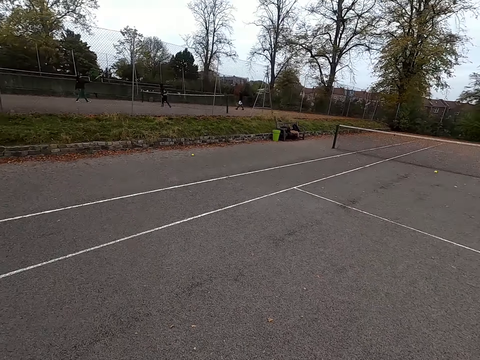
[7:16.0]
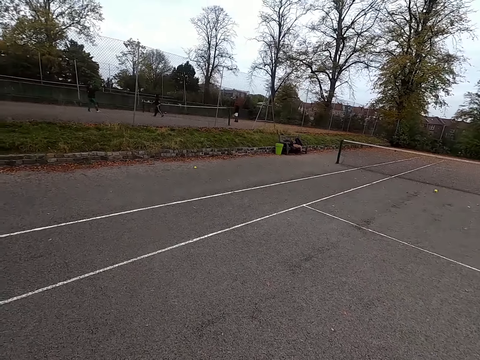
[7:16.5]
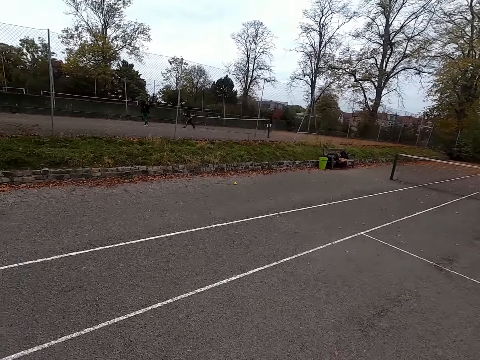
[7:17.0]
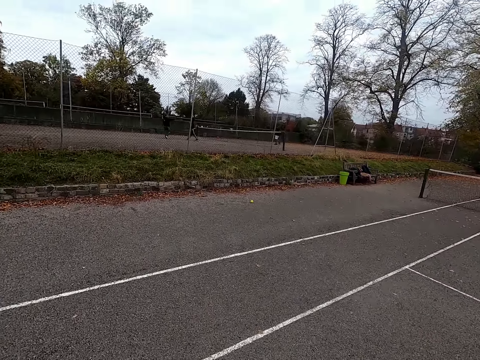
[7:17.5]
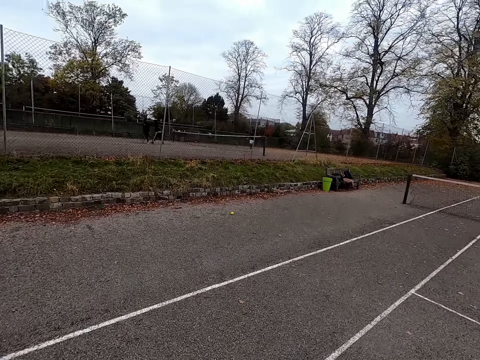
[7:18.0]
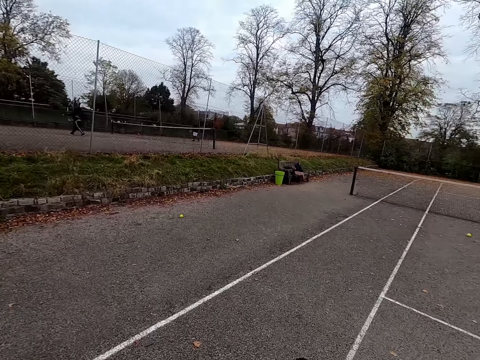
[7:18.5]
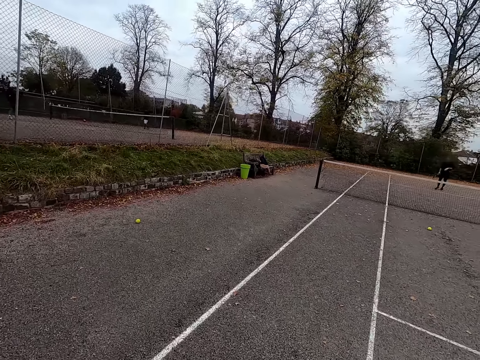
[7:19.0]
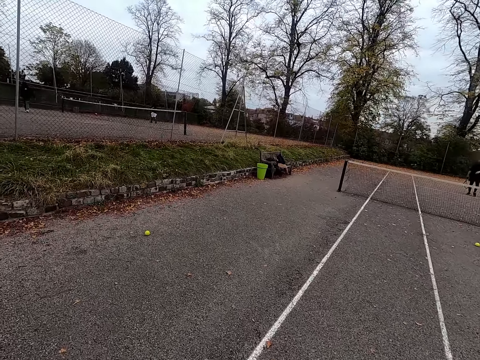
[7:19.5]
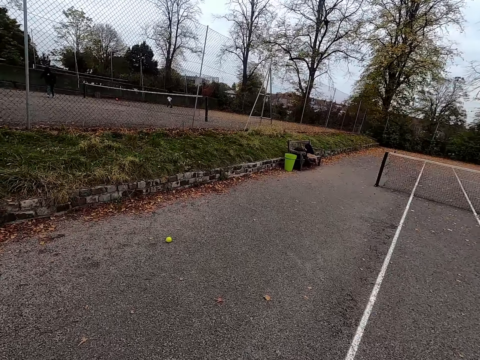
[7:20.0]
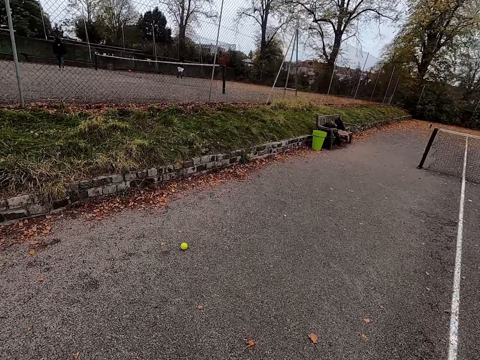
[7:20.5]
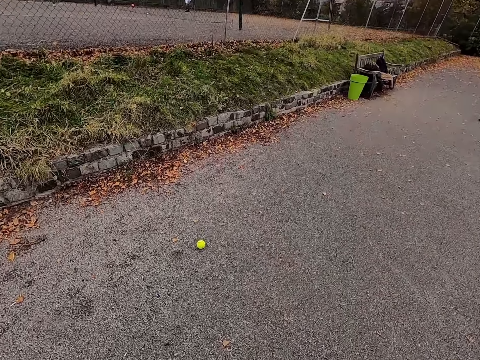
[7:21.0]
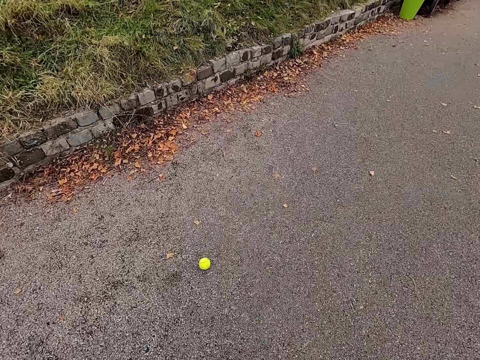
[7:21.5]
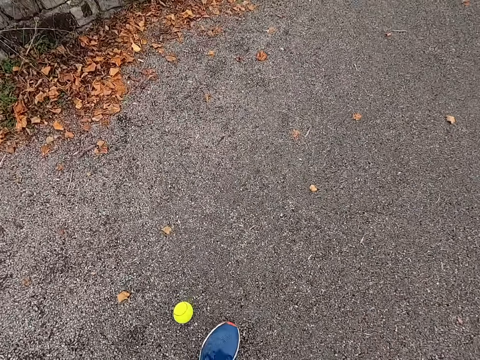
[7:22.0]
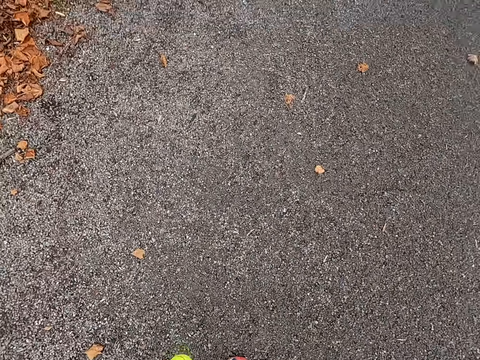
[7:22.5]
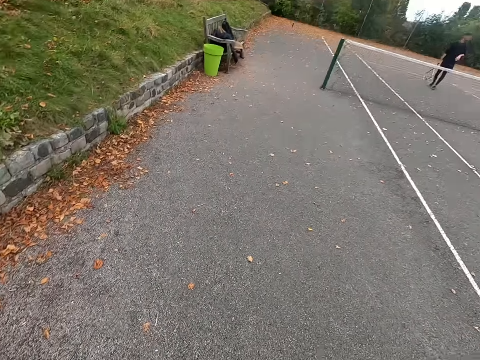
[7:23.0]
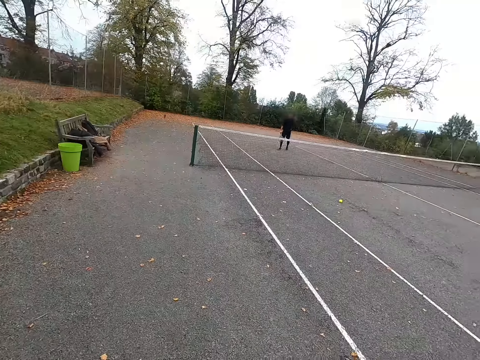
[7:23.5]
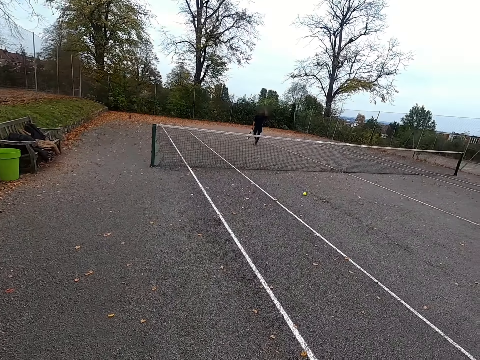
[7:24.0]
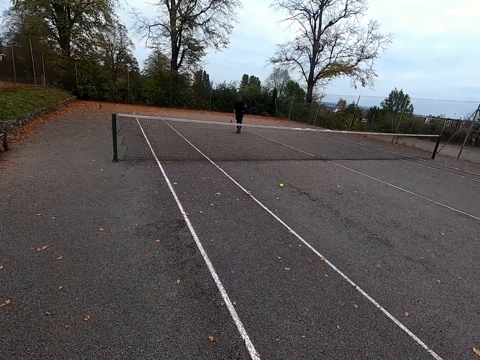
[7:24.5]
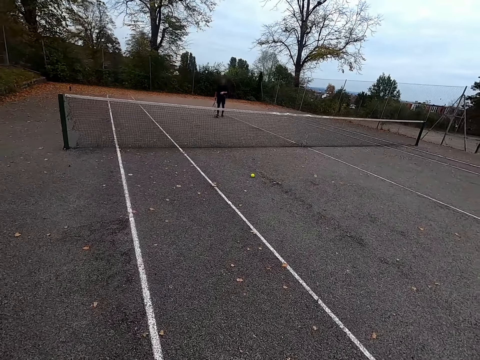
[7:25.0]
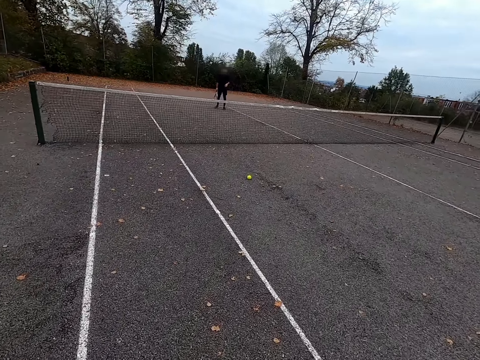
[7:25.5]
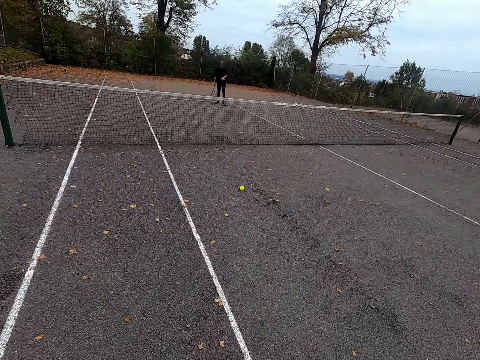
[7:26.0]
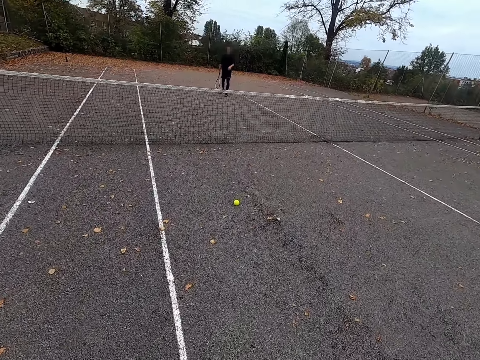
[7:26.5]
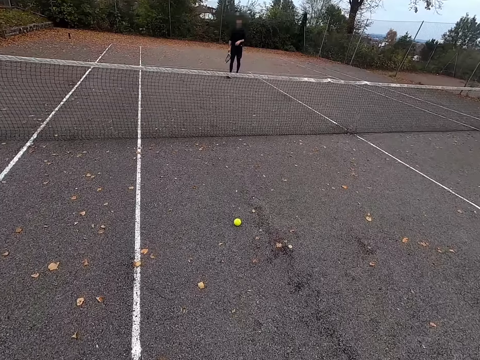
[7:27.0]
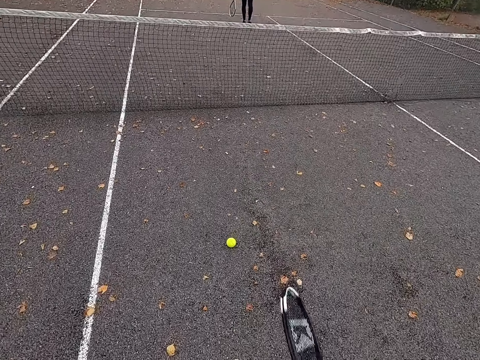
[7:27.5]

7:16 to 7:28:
The camera wearer walks around. A man walks around. The camera wearer walks around, picks up a tennis ball, and walks around. The man walks. The camera wearer walks around.

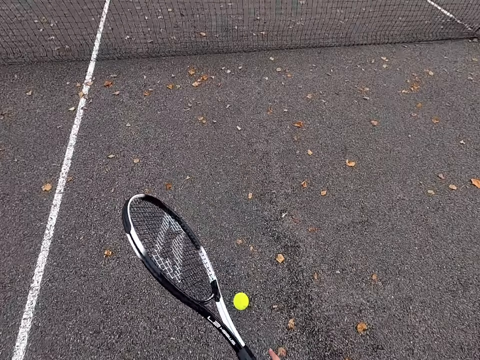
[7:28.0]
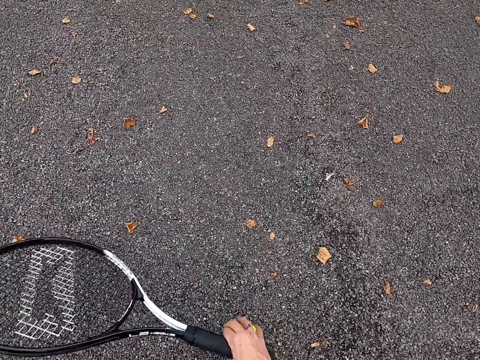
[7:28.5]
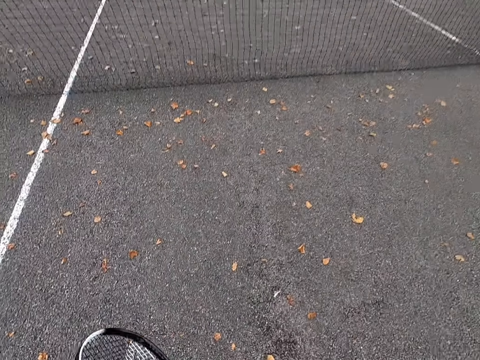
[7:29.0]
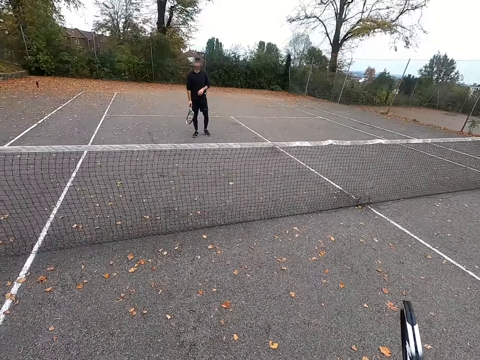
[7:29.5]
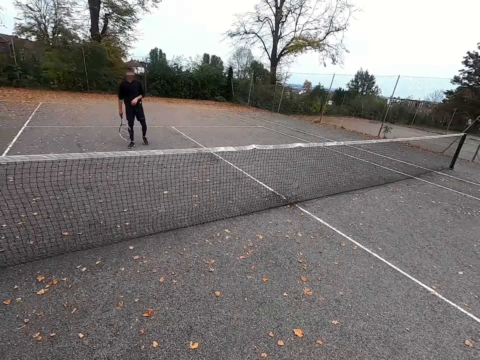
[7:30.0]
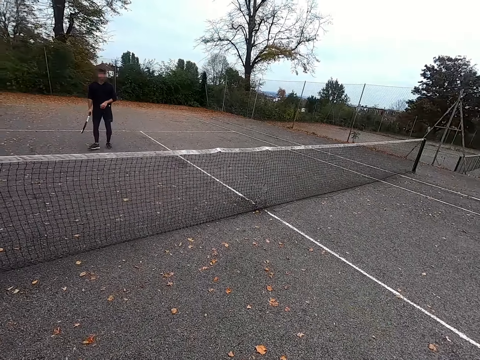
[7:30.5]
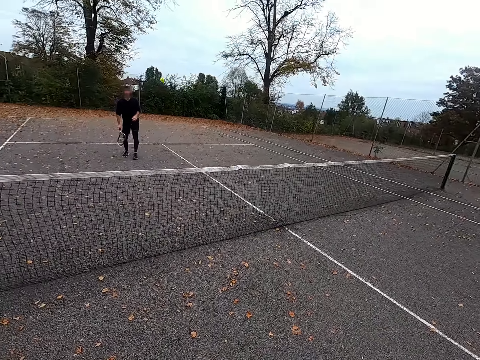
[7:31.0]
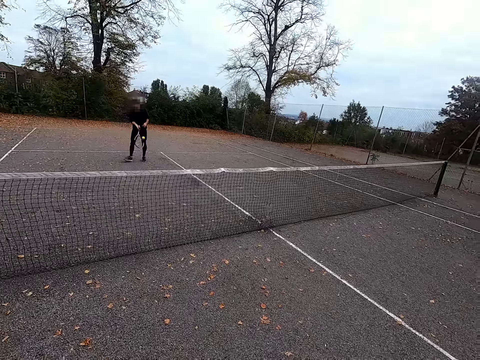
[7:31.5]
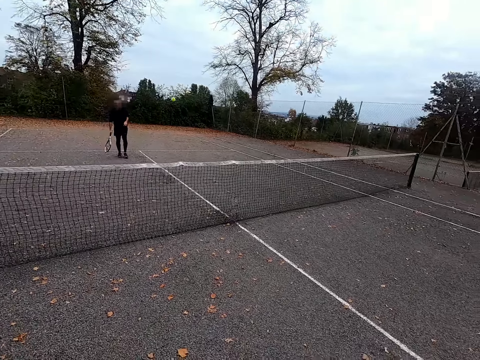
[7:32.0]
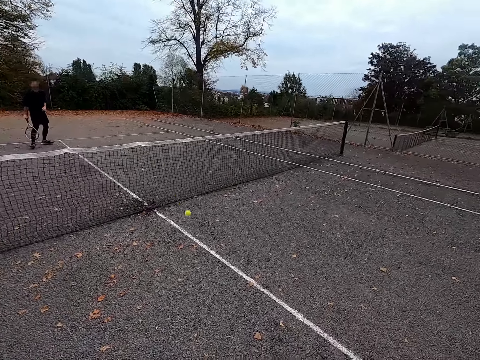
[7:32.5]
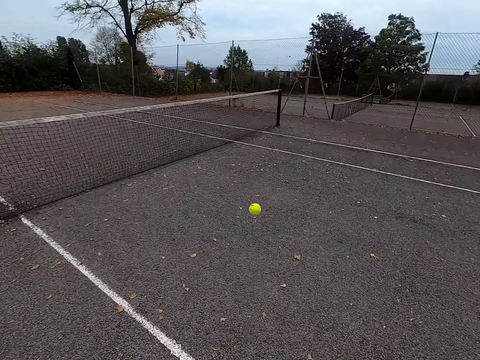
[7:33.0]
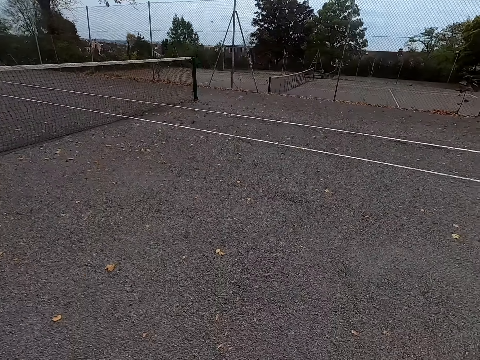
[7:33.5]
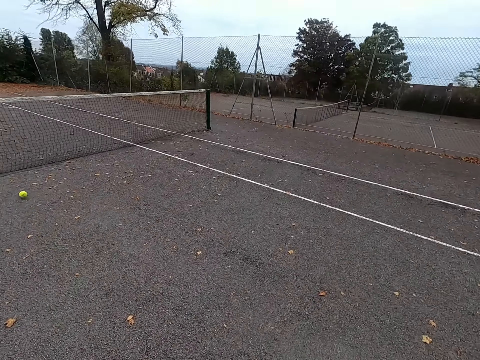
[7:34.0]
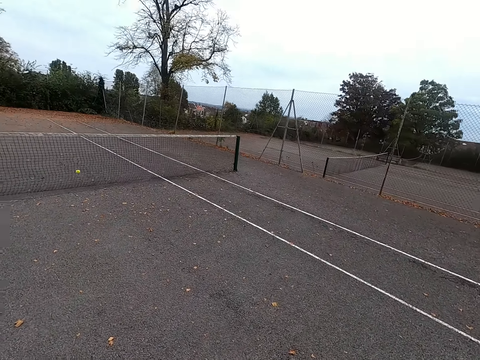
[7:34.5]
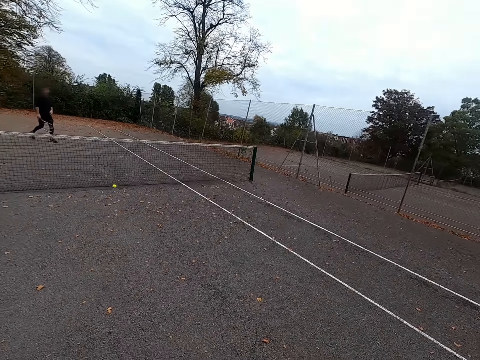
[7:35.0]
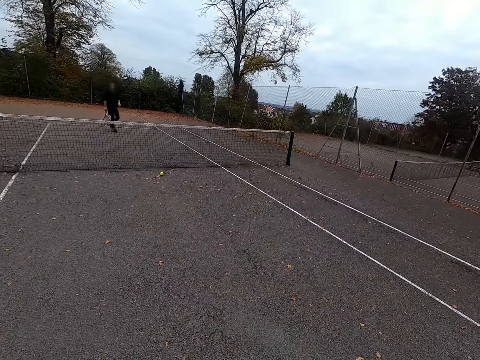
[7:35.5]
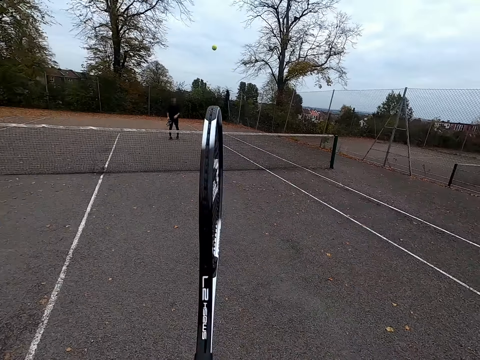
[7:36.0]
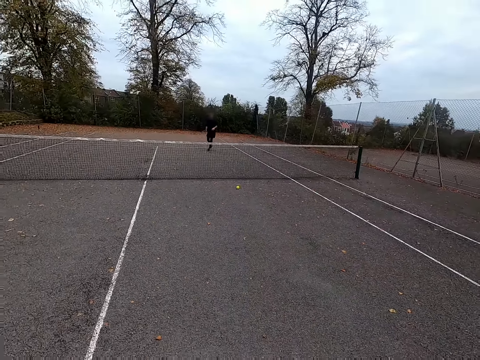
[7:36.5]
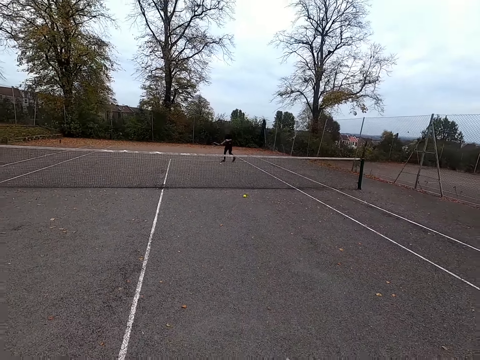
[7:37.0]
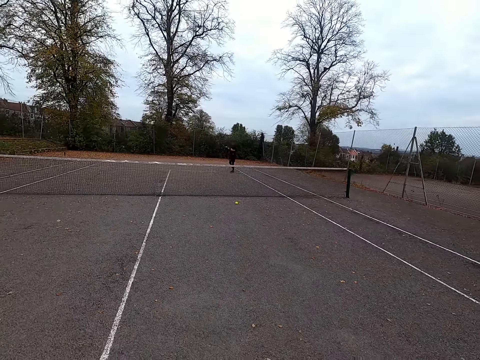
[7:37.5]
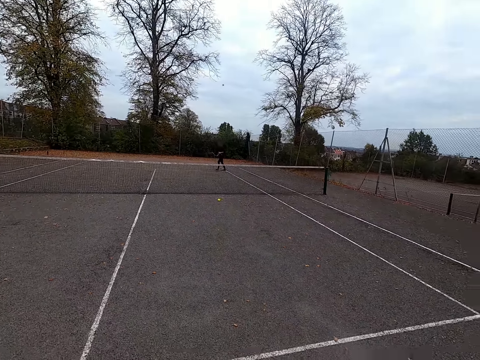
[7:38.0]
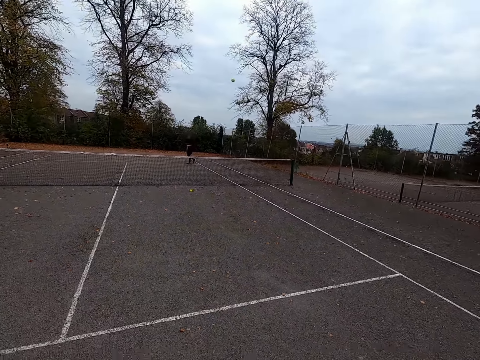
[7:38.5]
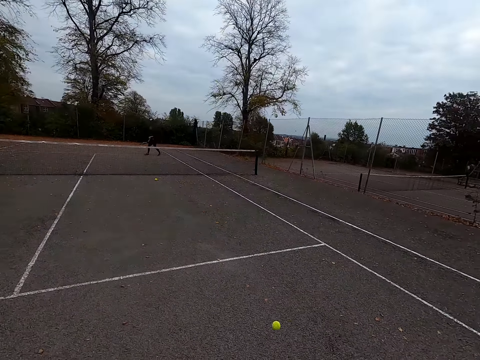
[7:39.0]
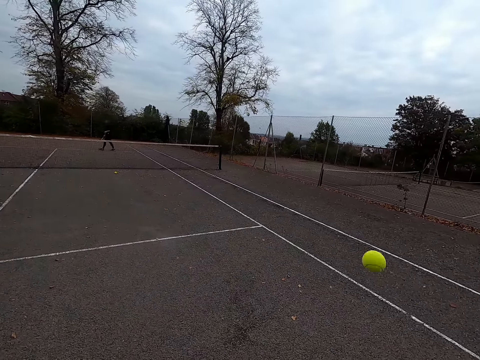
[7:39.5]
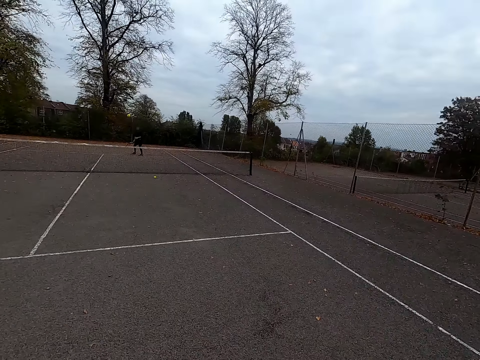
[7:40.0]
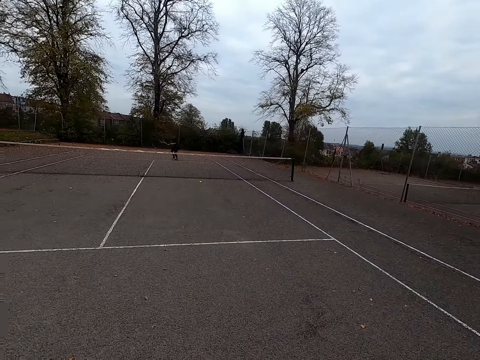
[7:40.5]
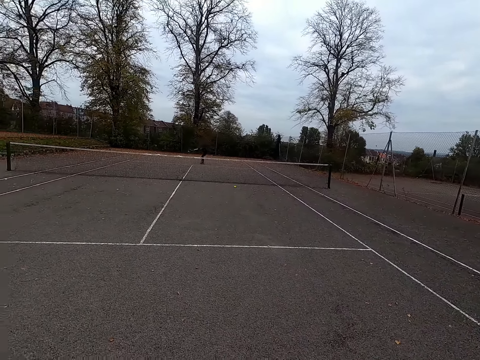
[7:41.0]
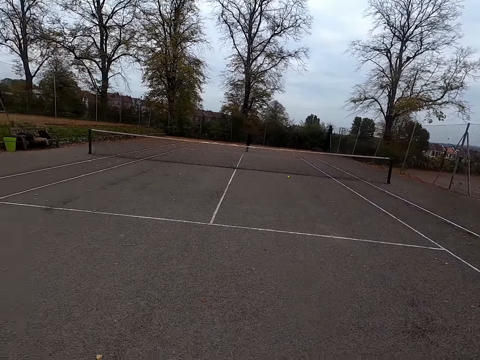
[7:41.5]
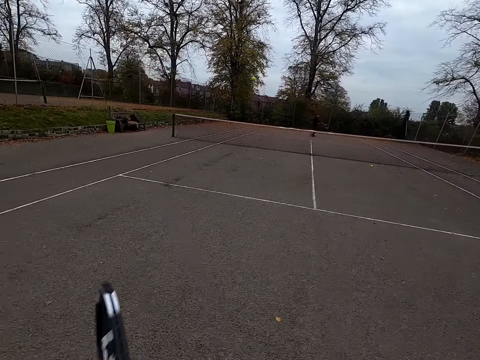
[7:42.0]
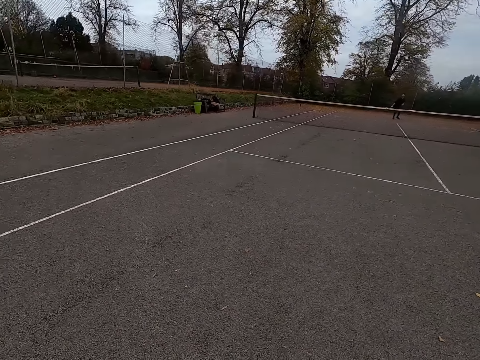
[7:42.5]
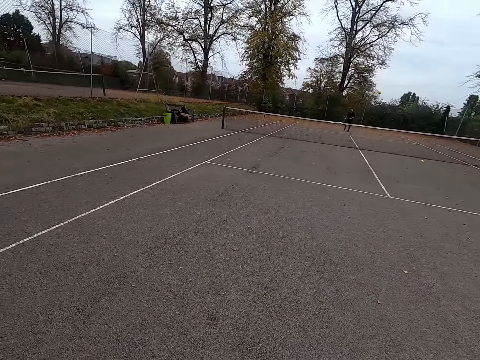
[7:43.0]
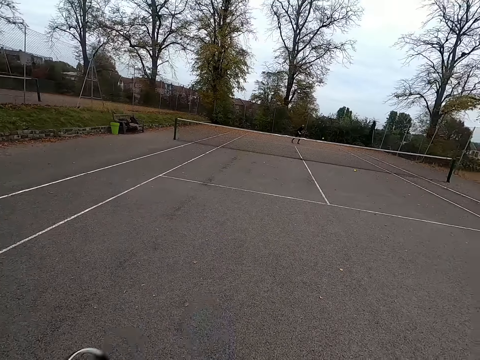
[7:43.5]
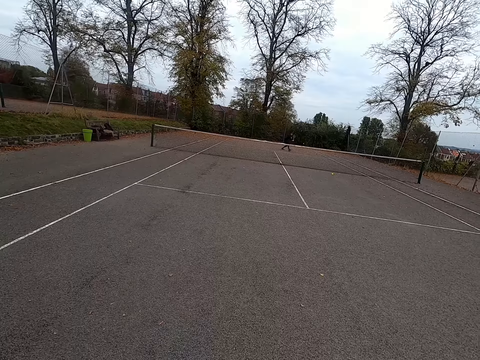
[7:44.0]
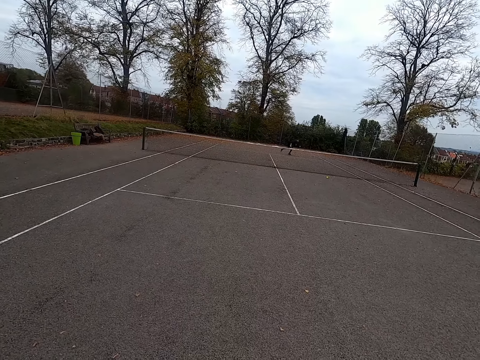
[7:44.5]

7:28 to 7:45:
The camera wearer picks up a tennis ball. They raise a tennis racket. They play the racket. A man plays the racket. The camera wearer throws the ball with the tennis bat. The man throws the ball with the tennis bat. The camera wearer plays tennis and throws the ball with the tennis bat. The man walks around. The camera wearer plays tennis. The man plays tennis and throws the ball with the tennis bat. The camera wearer swings the tennis racket and throws the ball with the tennis bat. The man throws the ball with the tennis bat. The camera wearer swings the tennis racket and throws the ball with the tennis bat.
